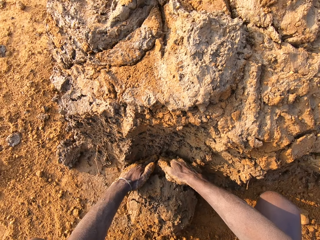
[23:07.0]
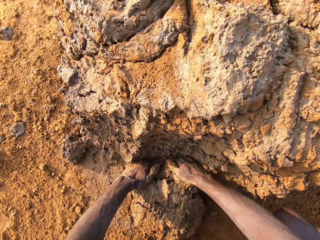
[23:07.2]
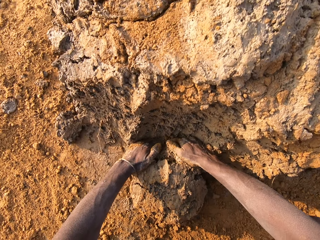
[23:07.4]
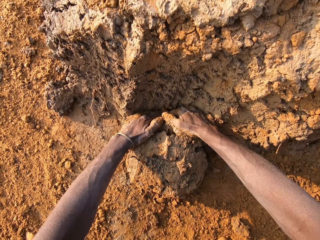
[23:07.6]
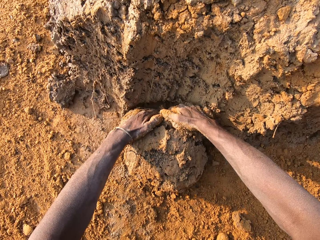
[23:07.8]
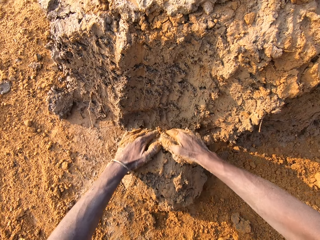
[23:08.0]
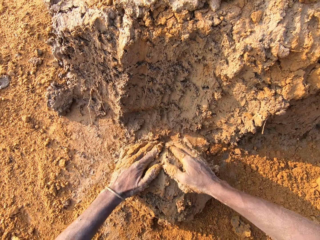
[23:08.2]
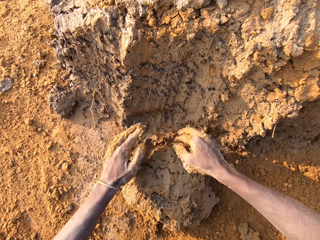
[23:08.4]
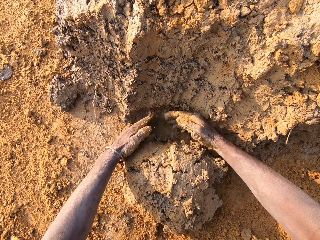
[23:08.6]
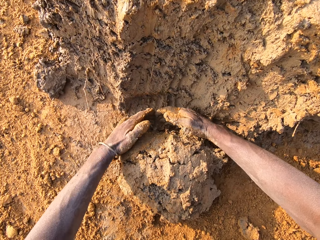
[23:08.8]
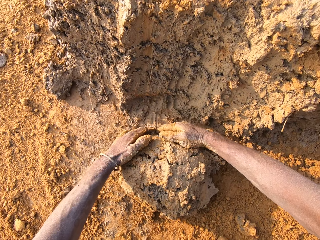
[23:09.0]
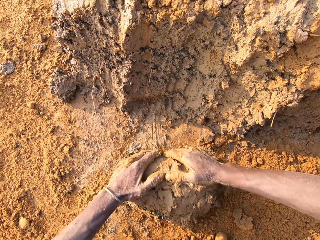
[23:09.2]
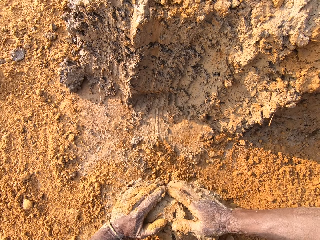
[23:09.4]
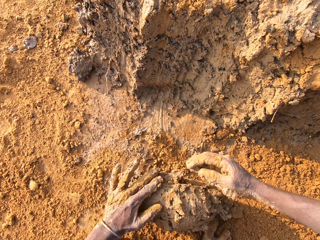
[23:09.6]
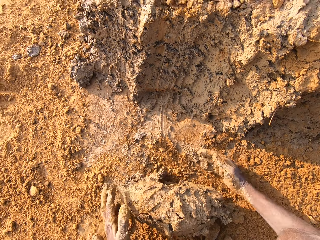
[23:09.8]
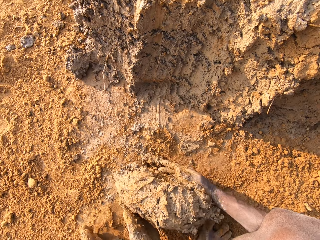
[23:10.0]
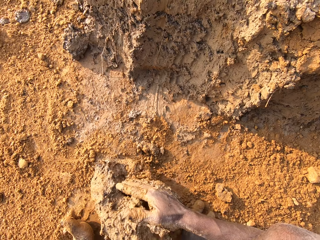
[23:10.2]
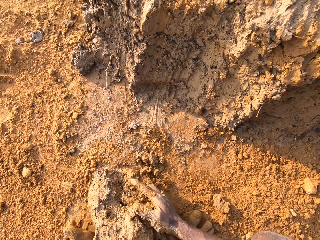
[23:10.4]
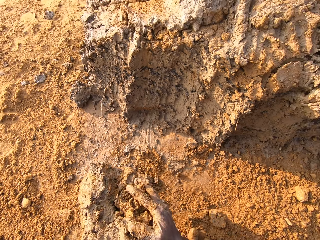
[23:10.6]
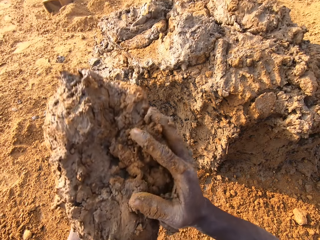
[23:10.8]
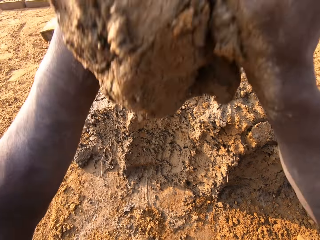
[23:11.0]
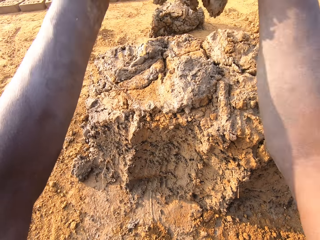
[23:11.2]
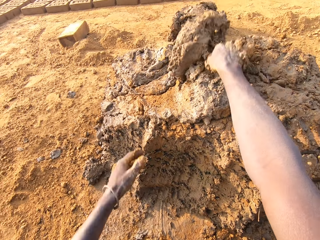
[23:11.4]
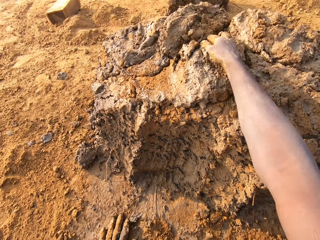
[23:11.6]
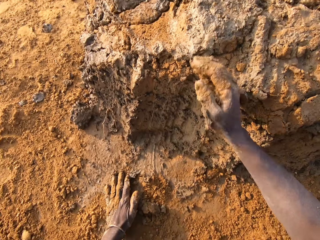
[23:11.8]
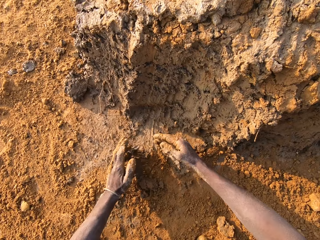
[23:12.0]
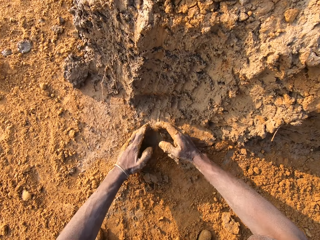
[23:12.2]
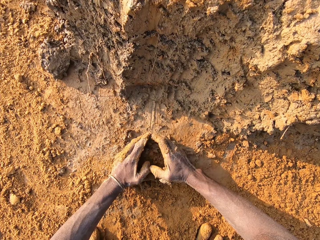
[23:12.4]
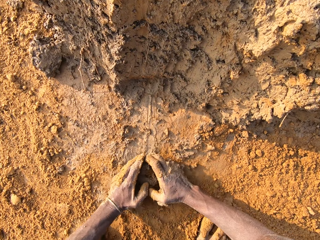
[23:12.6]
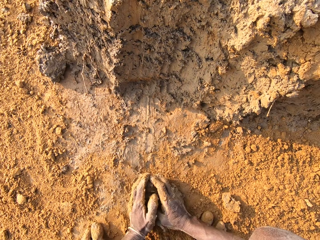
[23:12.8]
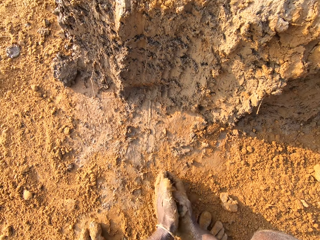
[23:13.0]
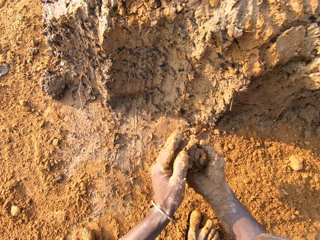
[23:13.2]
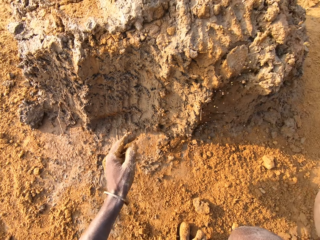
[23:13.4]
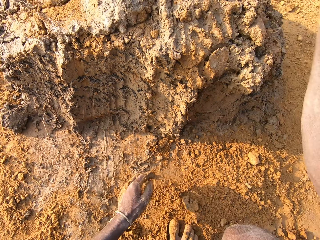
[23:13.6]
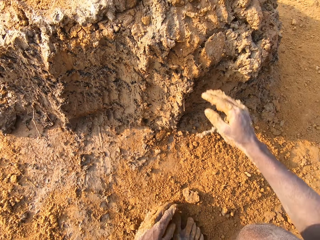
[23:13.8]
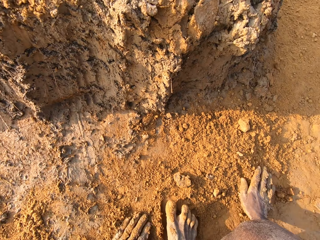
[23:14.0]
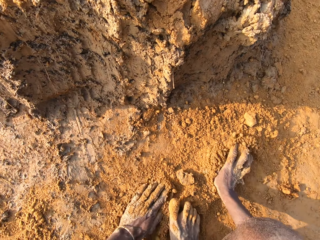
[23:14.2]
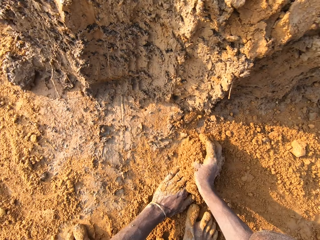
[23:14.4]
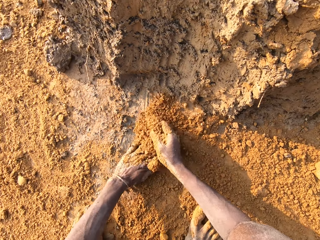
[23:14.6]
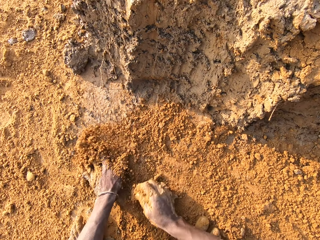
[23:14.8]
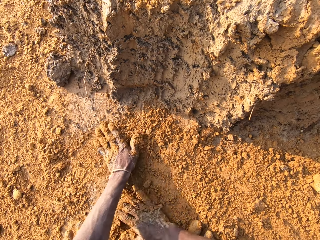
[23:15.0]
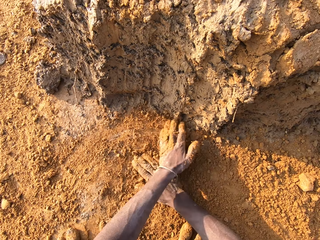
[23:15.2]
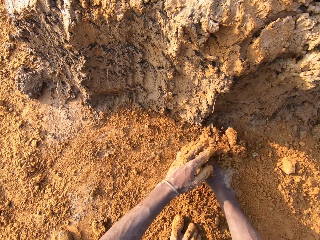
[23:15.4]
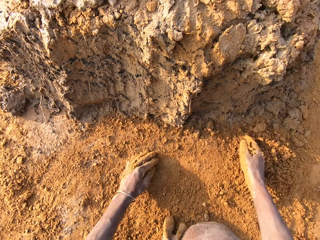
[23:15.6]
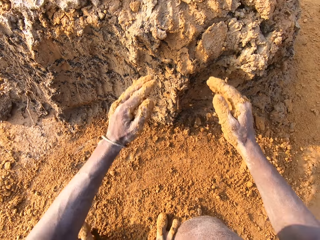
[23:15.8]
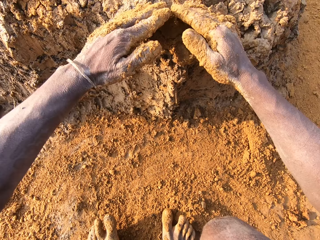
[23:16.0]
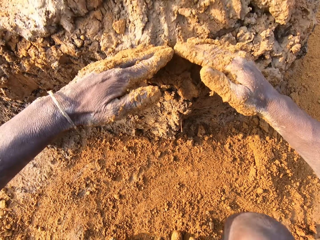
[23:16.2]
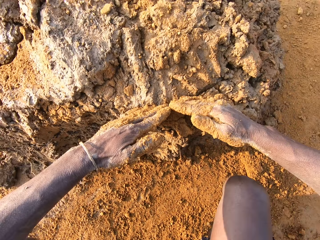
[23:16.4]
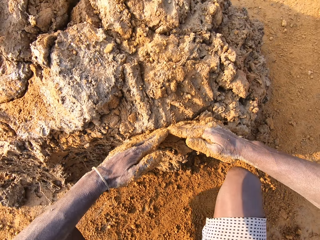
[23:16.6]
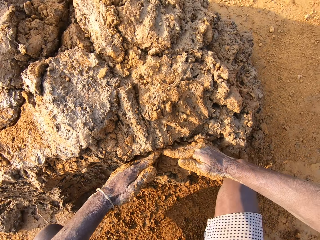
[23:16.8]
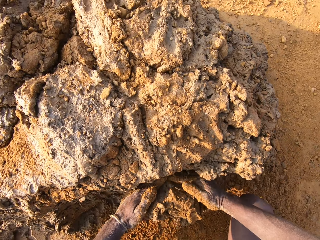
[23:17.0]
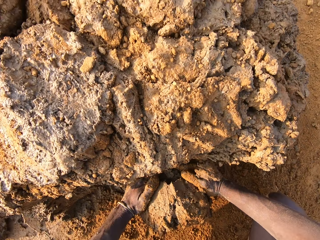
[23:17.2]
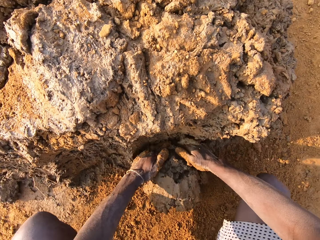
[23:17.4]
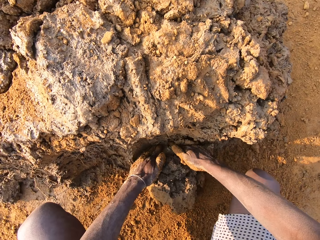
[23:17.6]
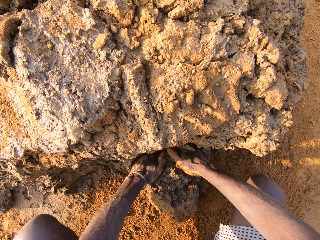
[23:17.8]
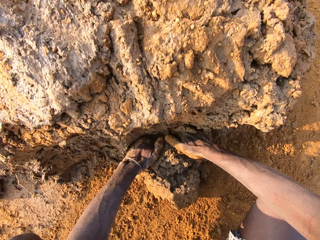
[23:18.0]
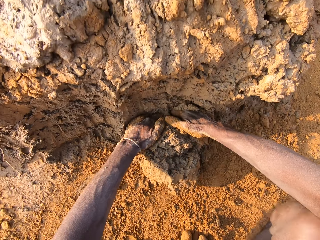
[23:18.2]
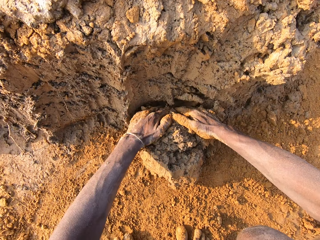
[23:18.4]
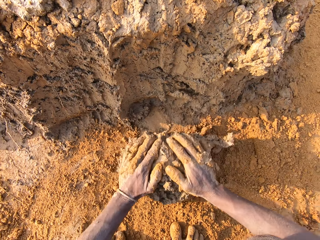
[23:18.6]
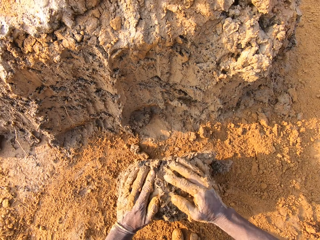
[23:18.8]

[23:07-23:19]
The camera wearer cuts a portion of the concrete from a heap of concrete on the ground with his two hands. He collects mud. He drops the concrete in his hands on the heaps of concrete on the ground. He packs concrete from the ground with his two hands. He drops the concrete in his hands on the heaps of concrete on the ground. He spreads dirt. He rubs his two hands on the ground. He cuts a portion of the concrete from the heap of concrete on the ground with his two hands.

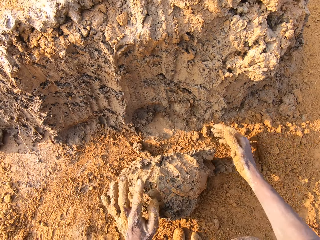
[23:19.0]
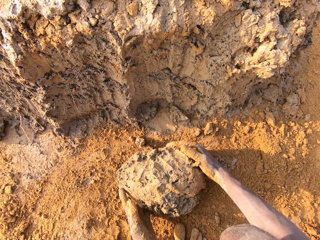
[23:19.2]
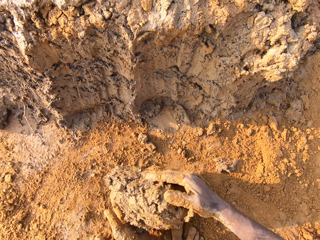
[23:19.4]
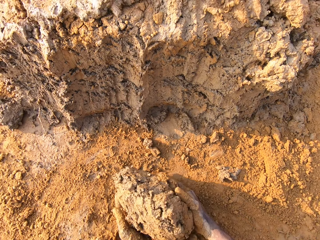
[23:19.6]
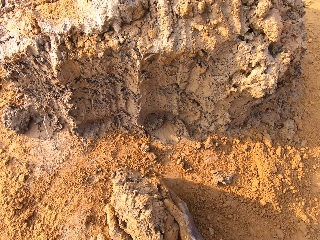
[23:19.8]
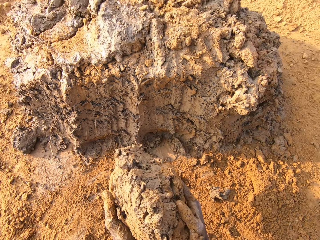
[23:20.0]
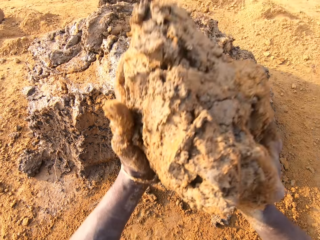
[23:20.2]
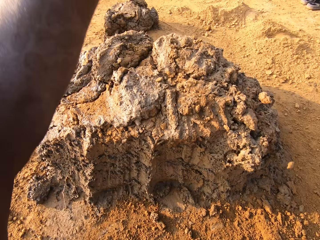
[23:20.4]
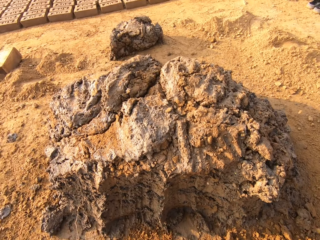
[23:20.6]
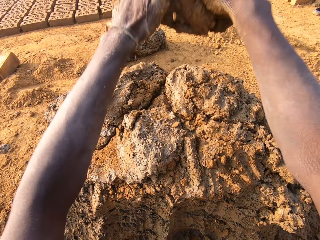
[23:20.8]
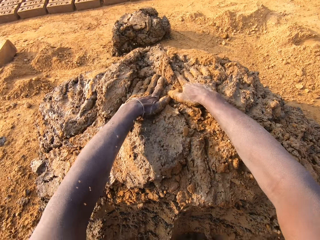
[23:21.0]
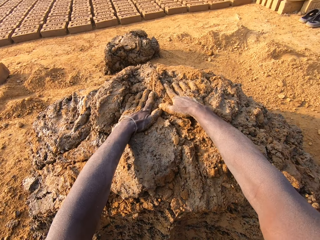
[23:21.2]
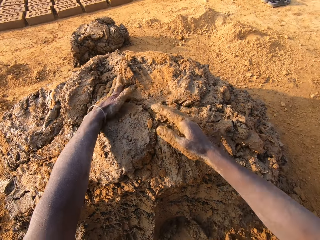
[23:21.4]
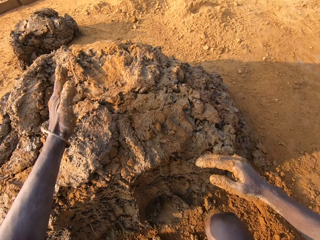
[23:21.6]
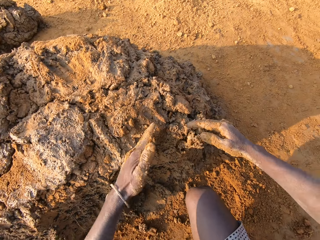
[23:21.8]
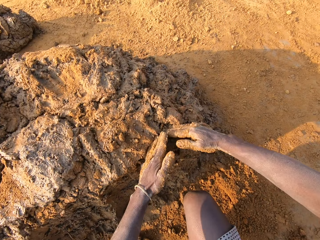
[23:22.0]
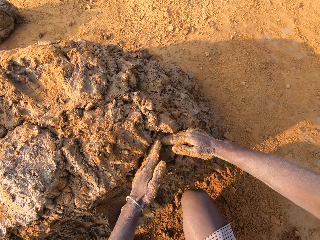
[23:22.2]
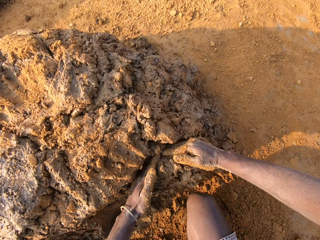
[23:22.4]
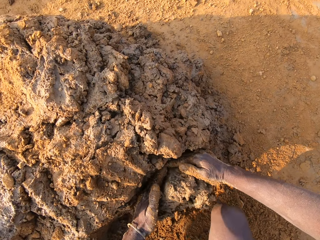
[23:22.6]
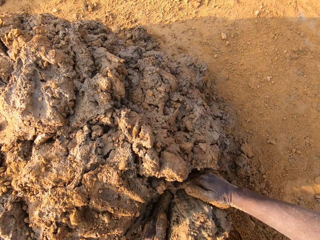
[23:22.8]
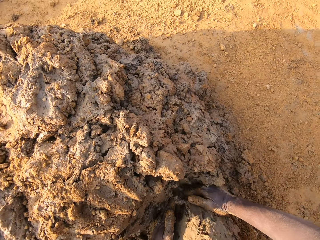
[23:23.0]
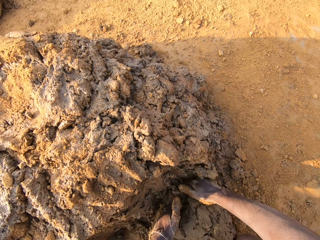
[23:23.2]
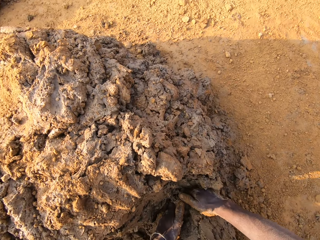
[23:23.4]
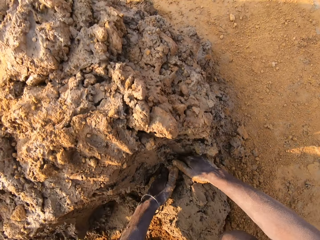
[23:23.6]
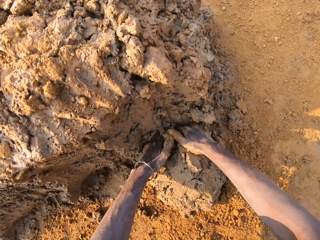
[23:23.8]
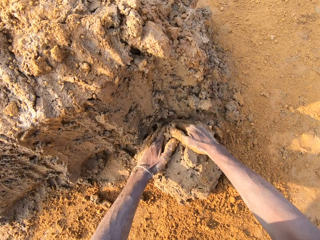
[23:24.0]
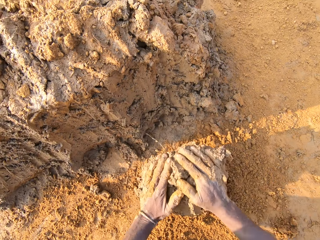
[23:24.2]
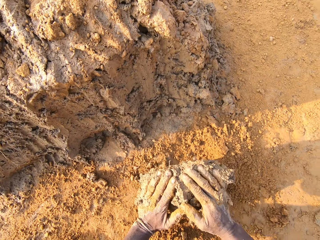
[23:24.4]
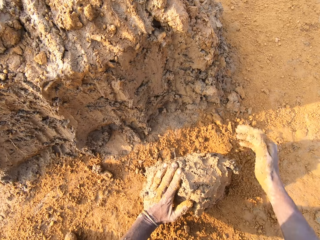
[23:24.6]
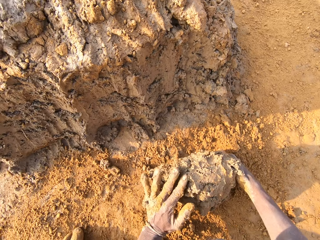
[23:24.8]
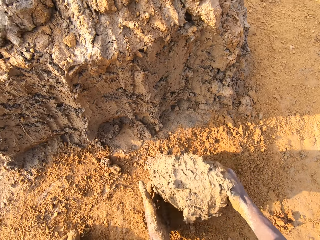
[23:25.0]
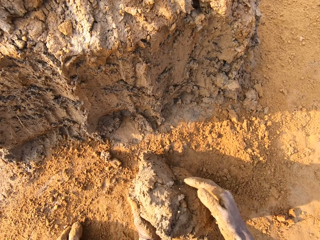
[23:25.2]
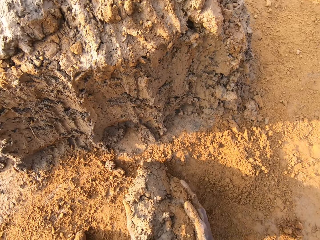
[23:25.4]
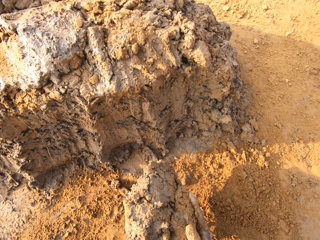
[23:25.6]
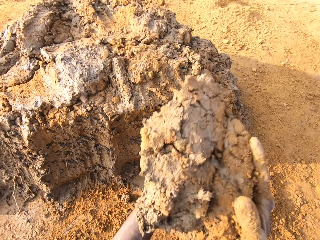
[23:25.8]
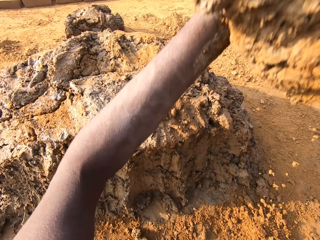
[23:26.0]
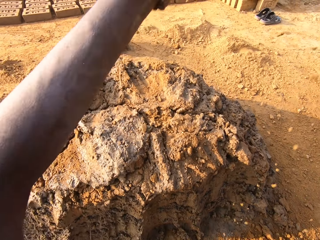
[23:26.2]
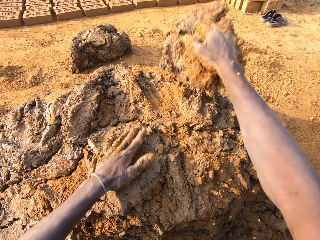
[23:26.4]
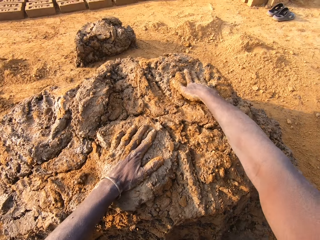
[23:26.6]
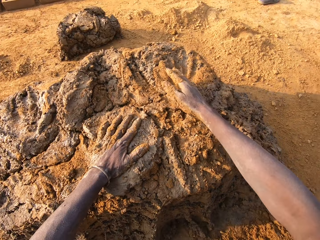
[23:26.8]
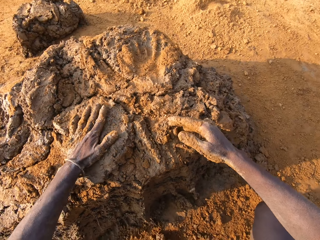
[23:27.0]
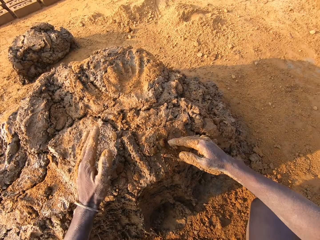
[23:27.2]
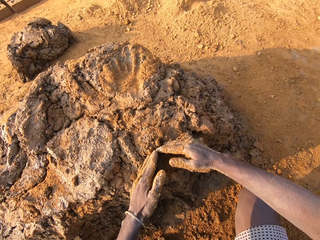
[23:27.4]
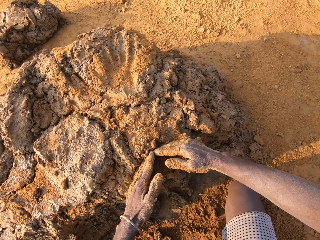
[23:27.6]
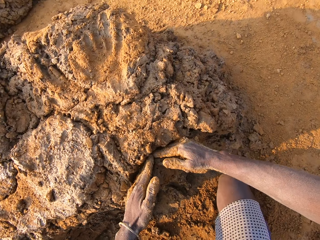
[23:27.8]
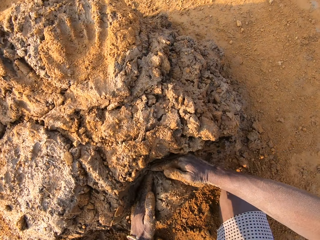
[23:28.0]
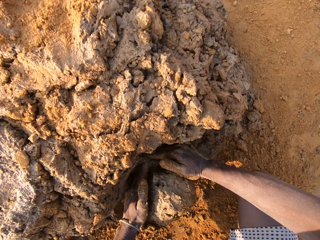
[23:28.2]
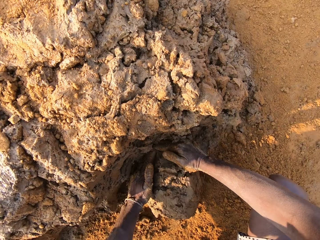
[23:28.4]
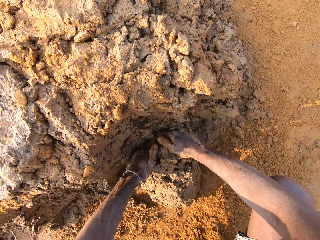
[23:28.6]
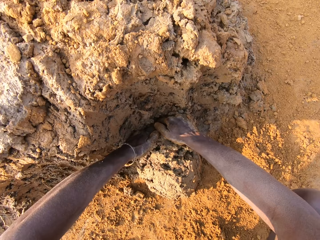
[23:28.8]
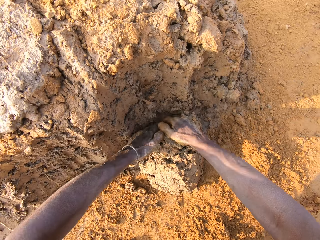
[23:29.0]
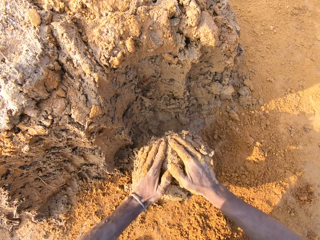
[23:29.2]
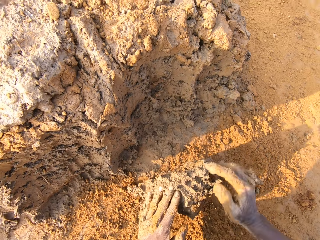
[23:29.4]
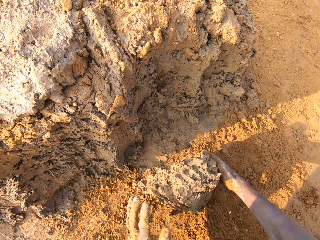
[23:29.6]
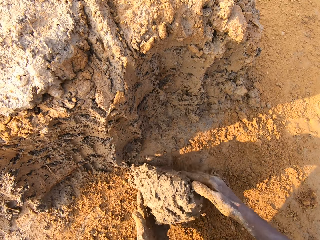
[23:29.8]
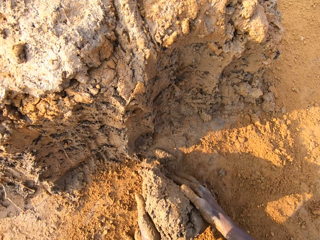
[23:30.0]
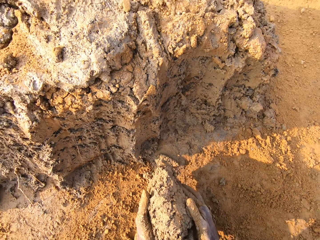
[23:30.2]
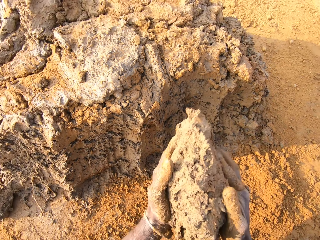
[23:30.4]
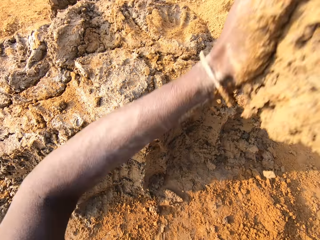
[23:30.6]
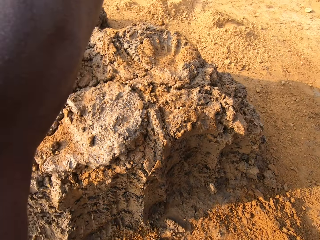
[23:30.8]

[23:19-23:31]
The camera wearer collects mud. He drops the concrete or mud in his hands on the heaps of concrete on the ground. He scoops the mud. He cuts a portion of the concrete from a heap of concrete on the ground with his two hands. He collects the mud. He drops the concrete in his hands on the heaps of concrete on the ground. He rests a hand on the mud. He scoops the mud. He cuts a portion of the concrete from a heap of concrete on the ground with his two hands. He collects the mud.
